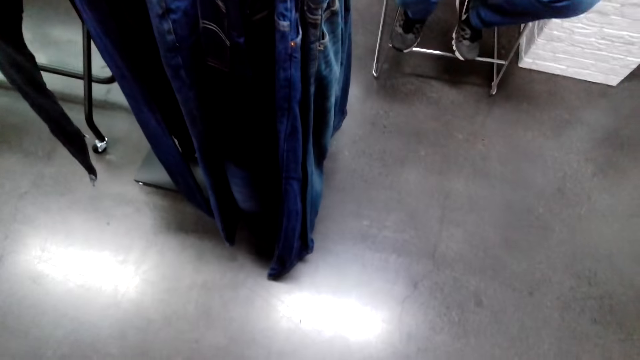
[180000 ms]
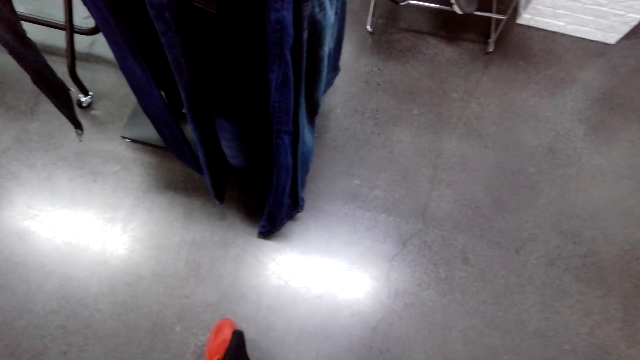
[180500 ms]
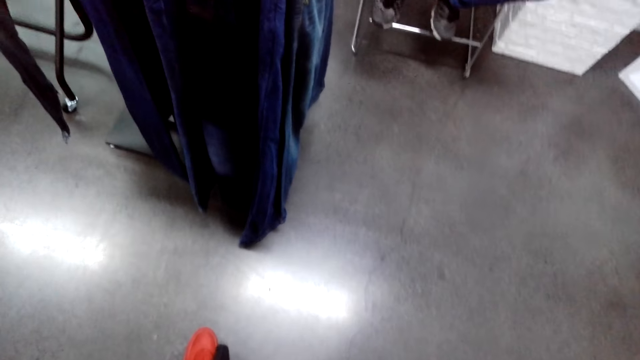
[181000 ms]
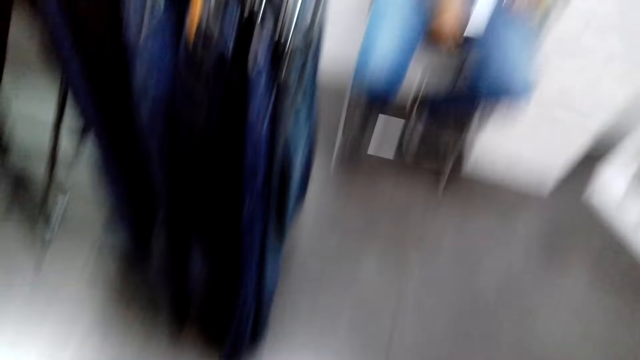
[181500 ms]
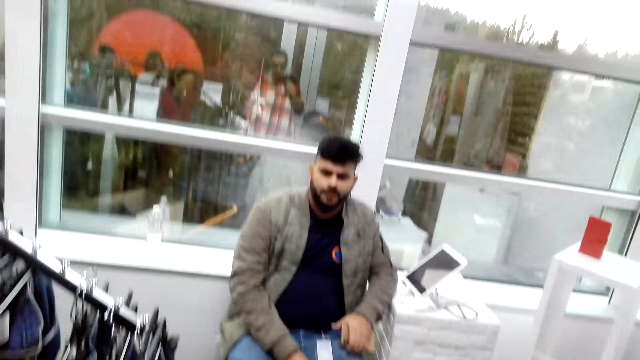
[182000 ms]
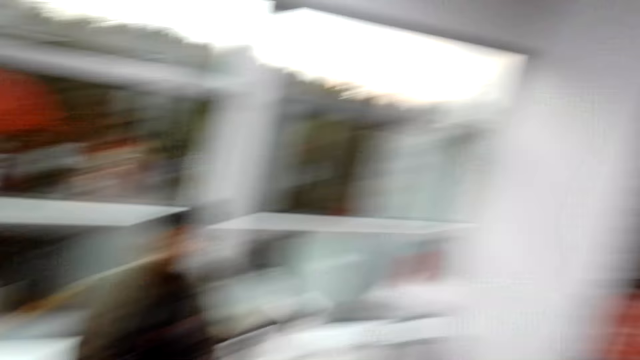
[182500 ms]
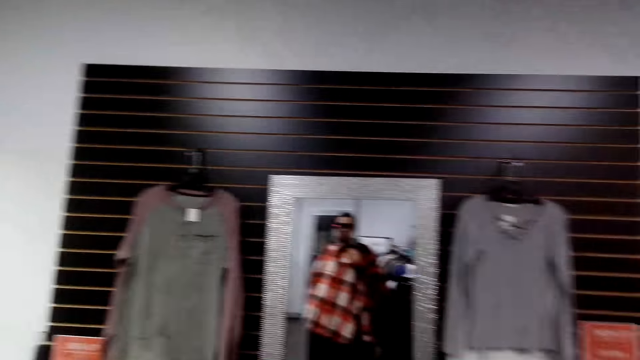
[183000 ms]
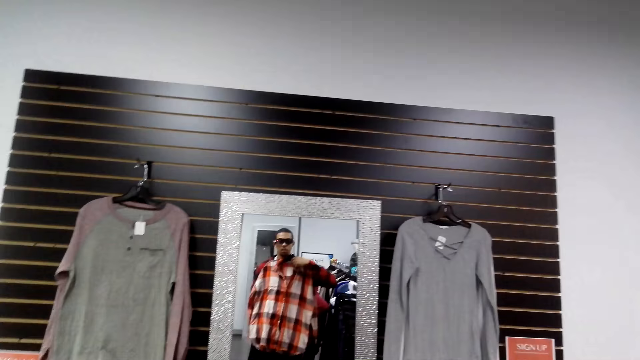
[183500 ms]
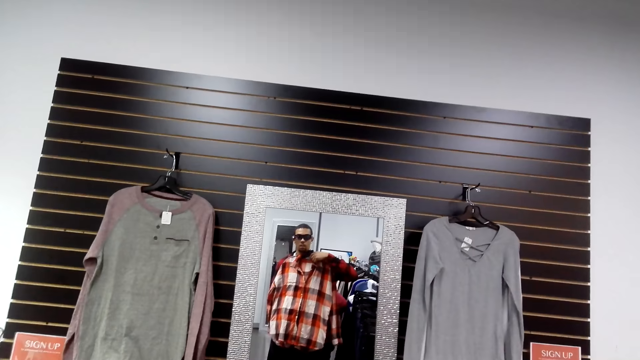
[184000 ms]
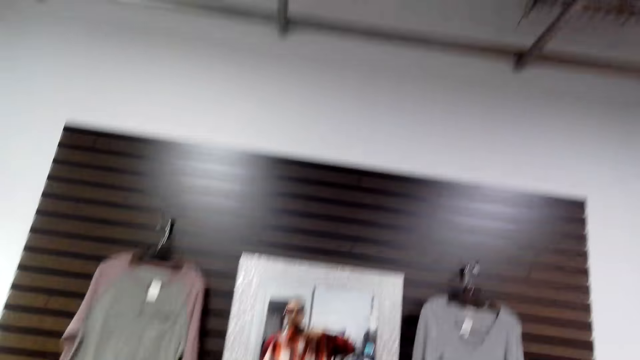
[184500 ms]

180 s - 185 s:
The camera wearer stares at the mirror.

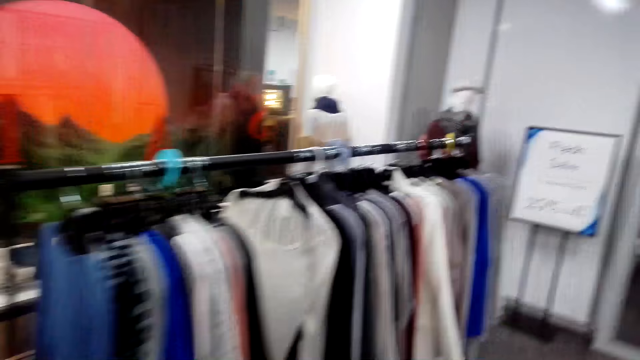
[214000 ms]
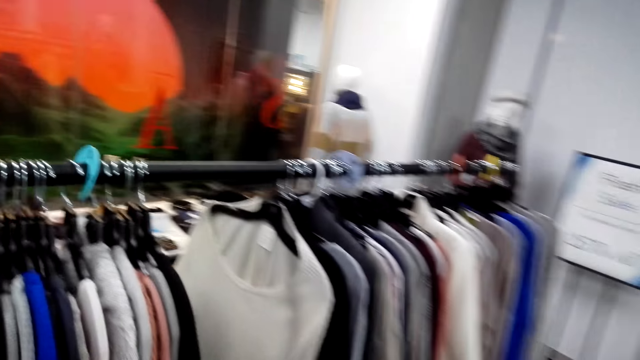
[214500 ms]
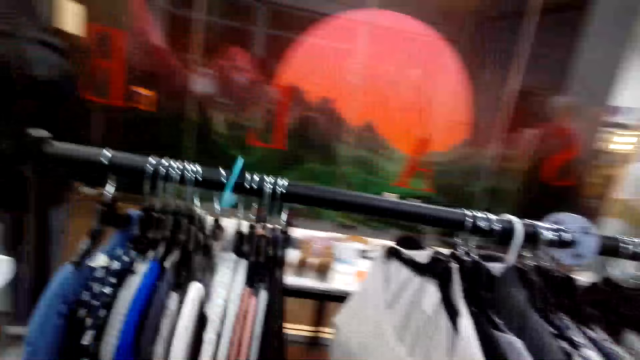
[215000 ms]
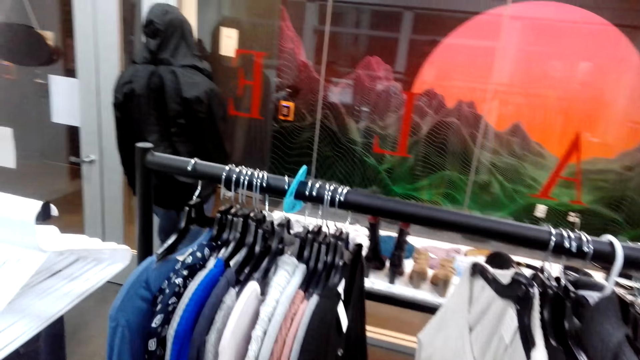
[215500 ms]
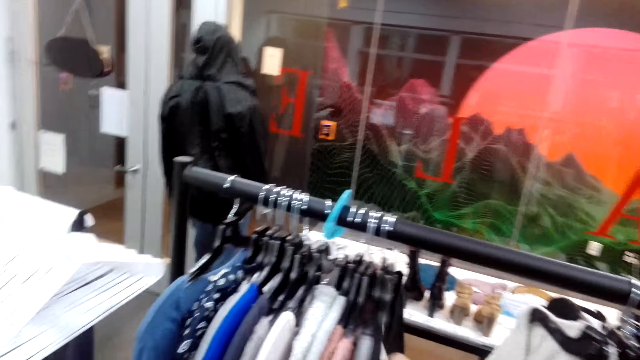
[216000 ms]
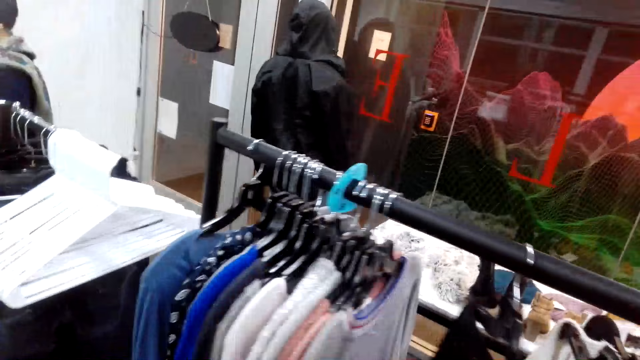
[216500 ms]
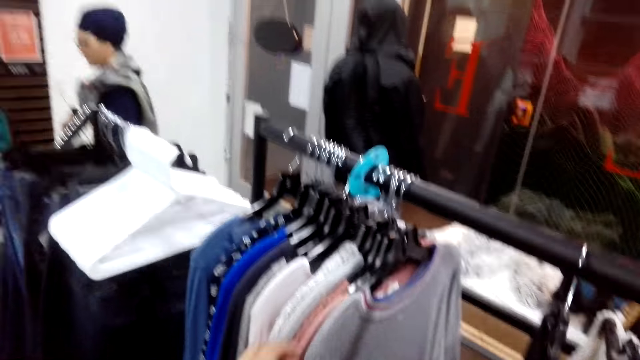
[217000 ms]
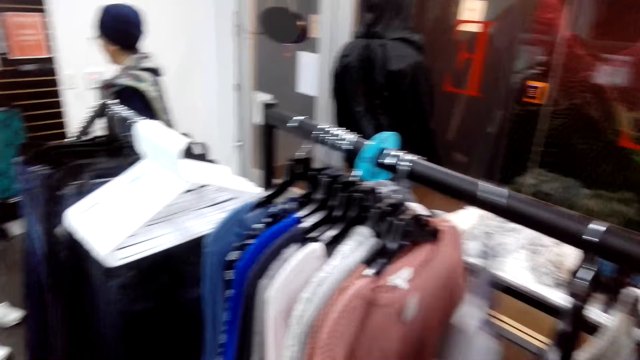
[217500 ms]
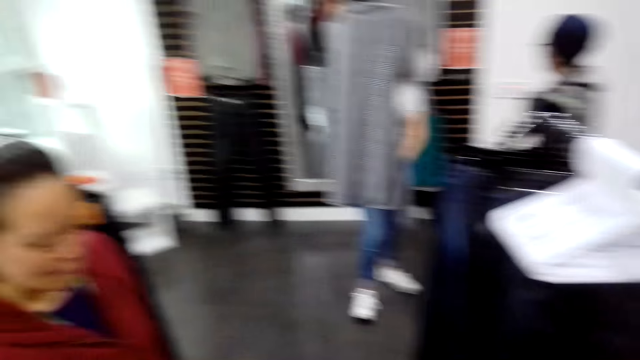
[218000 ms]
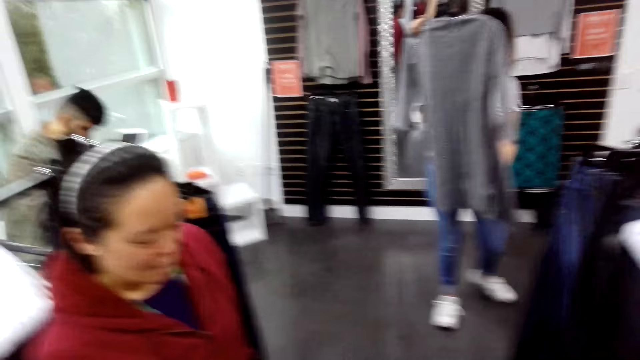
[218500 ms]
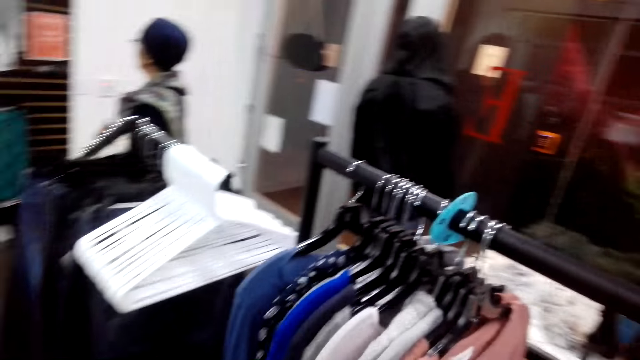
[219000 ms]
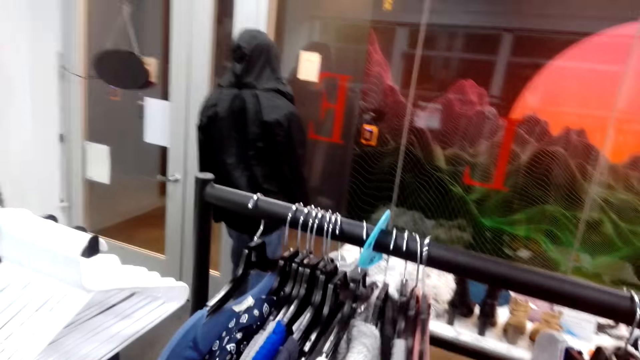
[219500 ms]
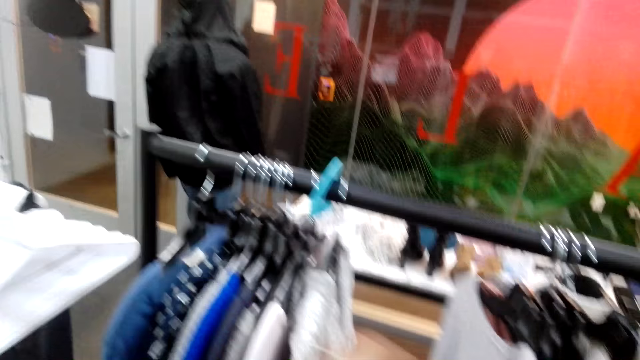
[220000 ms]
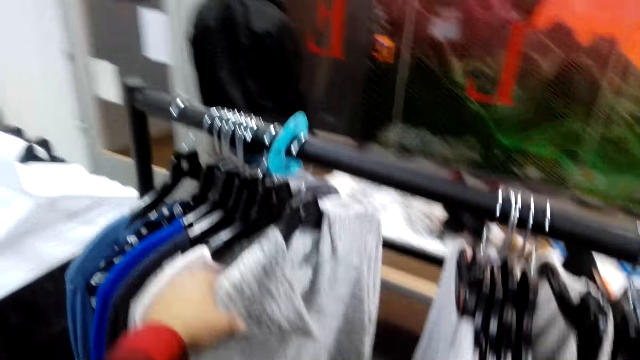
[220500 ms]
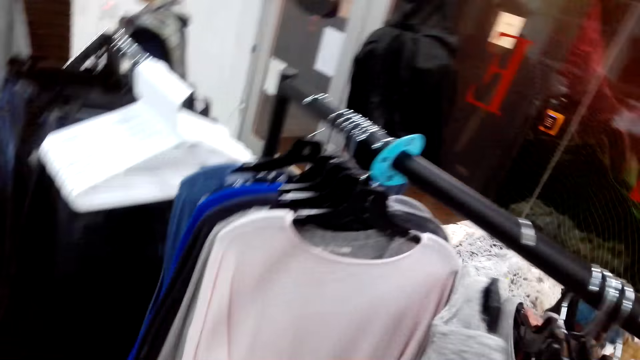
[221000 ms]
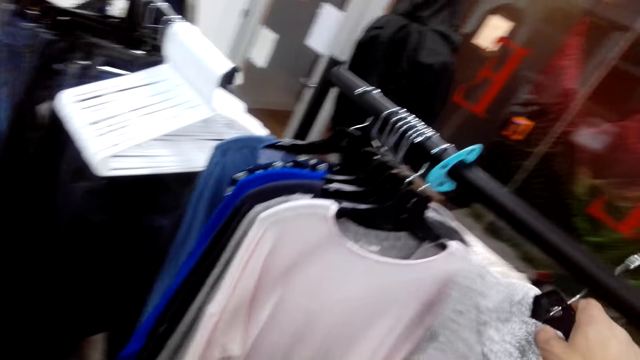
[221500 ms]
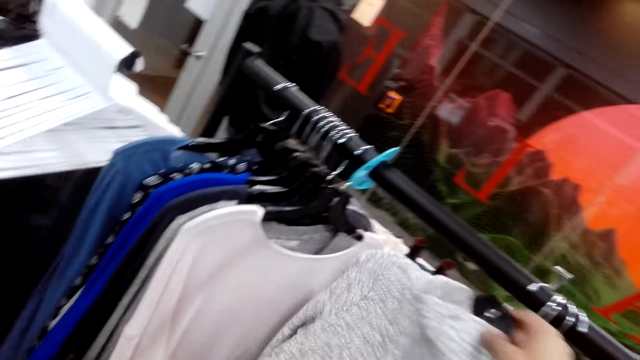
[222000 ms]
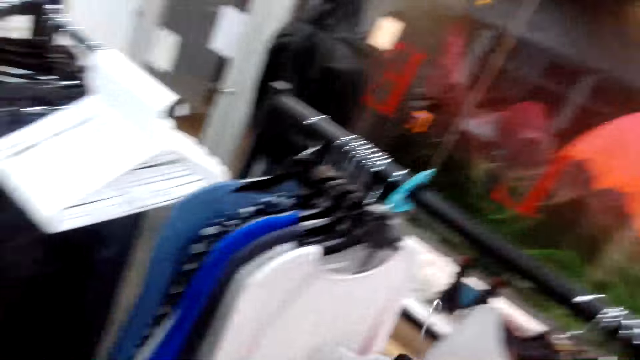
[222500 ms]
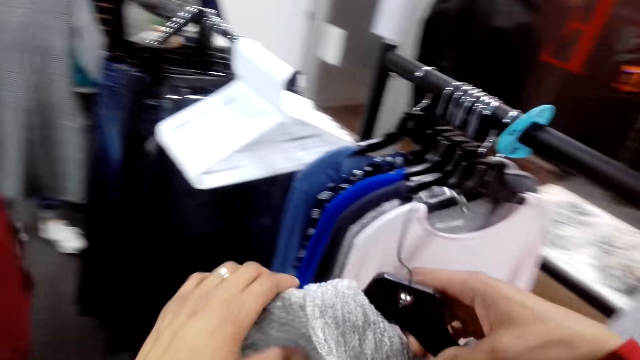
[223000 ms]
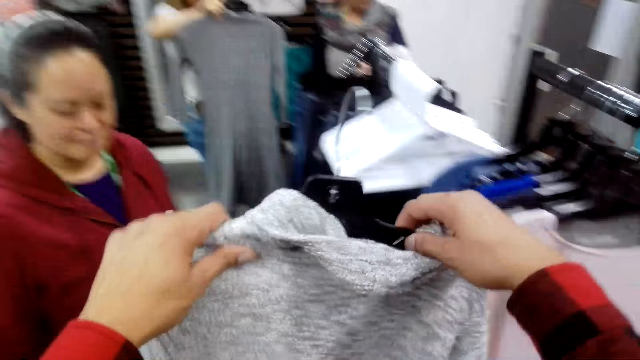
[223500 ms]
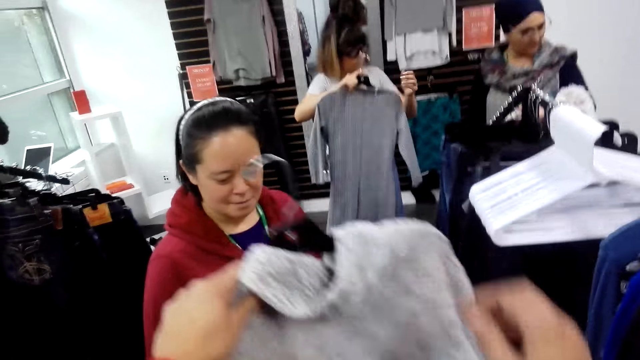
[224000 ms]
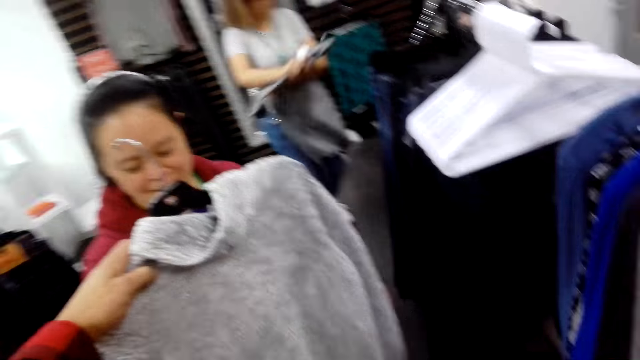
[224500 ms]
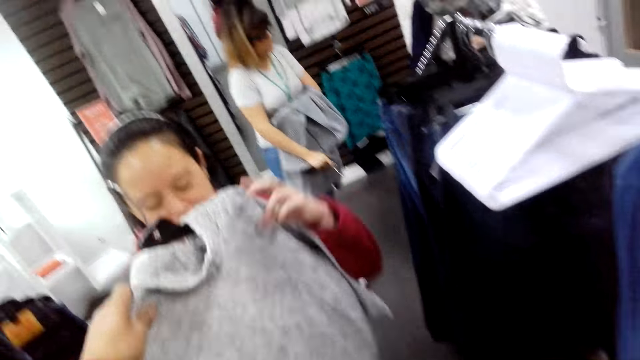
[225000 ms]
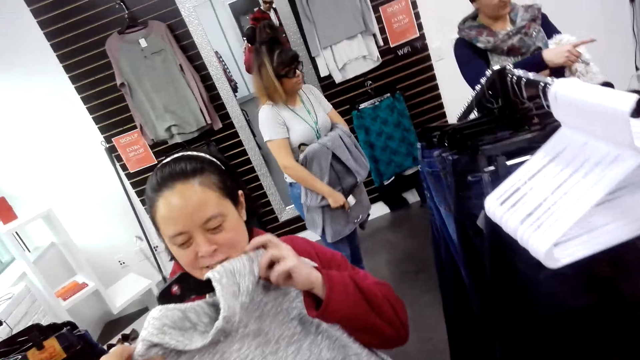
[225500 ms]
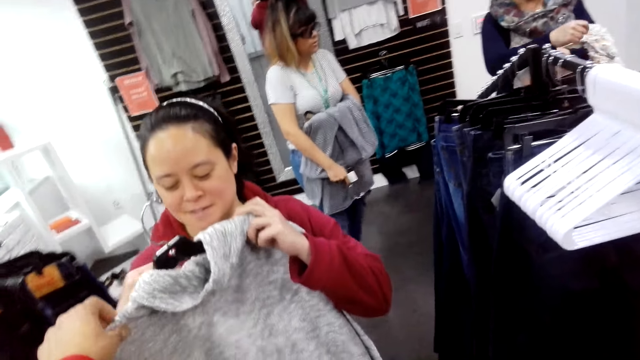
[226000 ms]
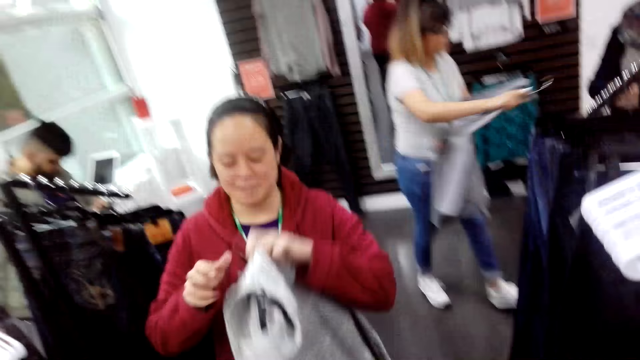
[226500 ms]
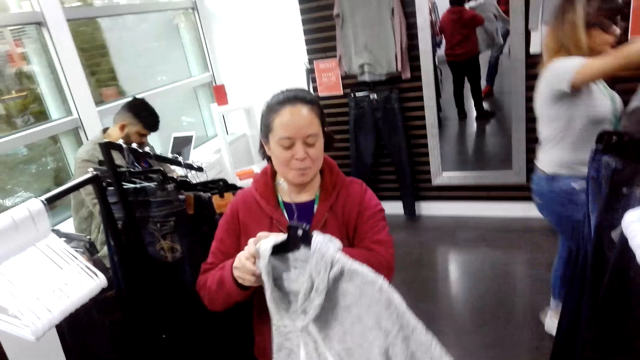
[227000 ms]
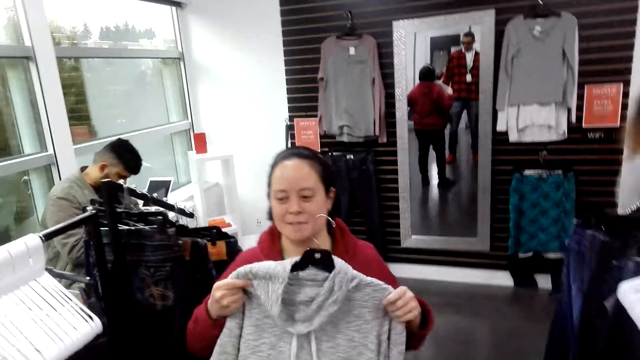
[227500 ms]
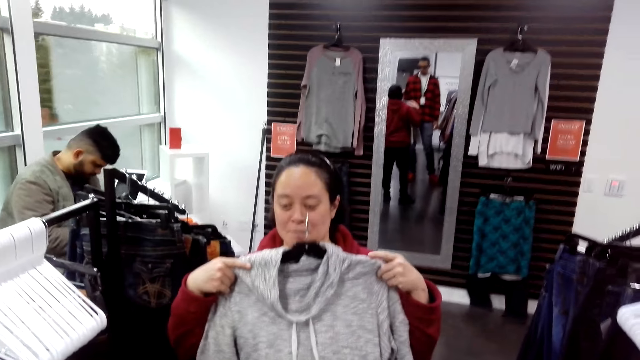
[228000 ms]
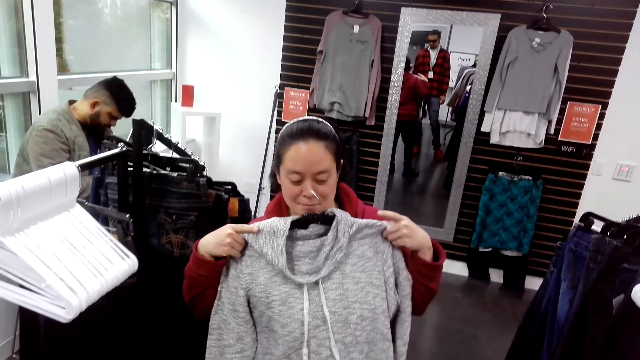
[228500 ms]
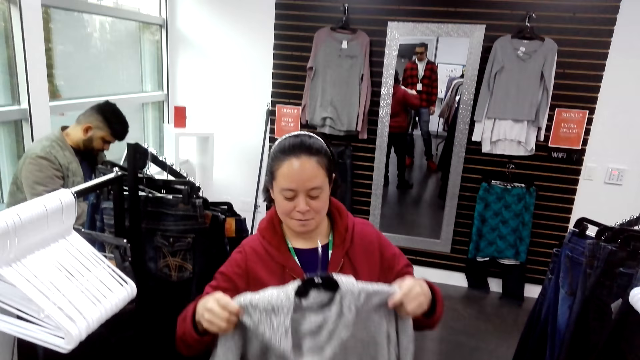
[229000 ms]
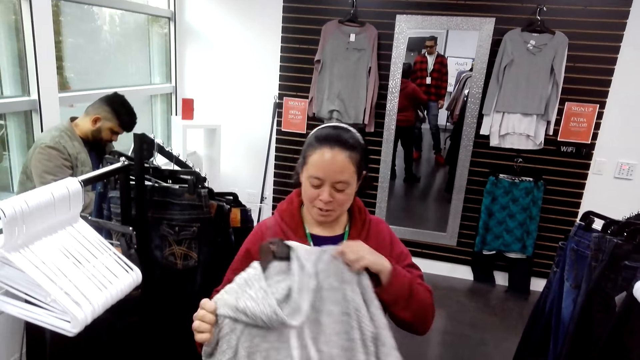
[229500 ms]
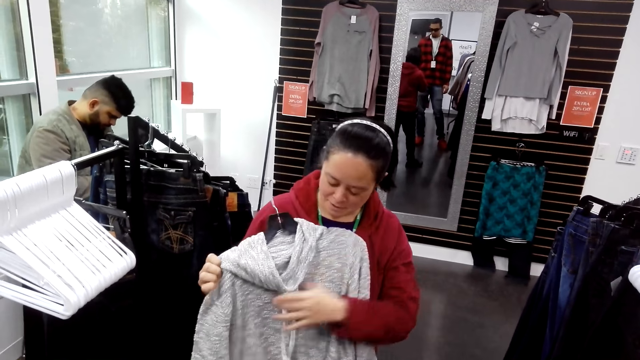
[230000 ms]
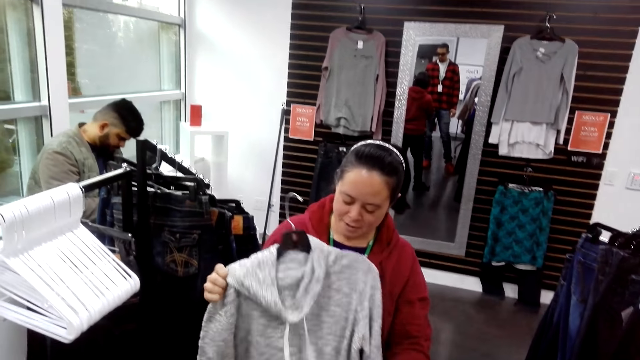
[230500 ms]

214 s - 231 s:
The camera wearer looks at the shirts. They choose a t-shirt from the stand. They pick the t-shirt from the stand. They give a woman the t-shirt.
